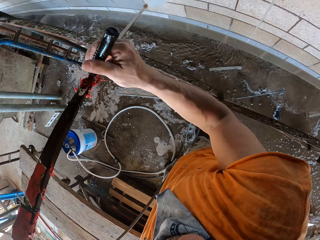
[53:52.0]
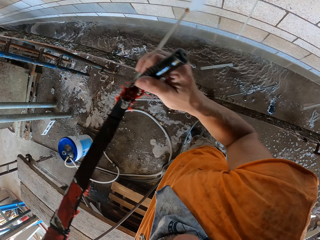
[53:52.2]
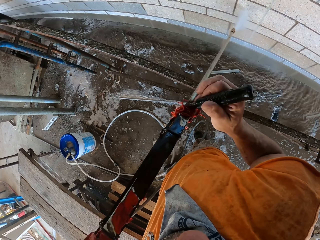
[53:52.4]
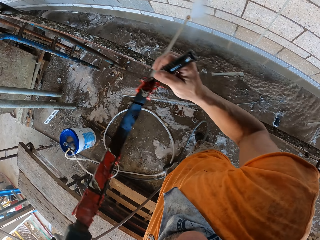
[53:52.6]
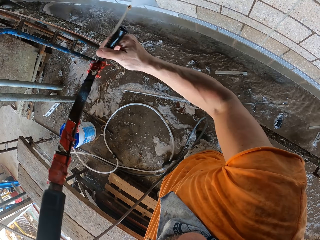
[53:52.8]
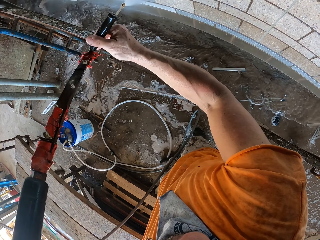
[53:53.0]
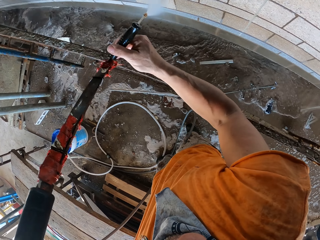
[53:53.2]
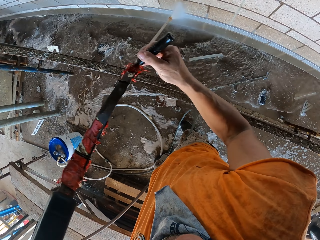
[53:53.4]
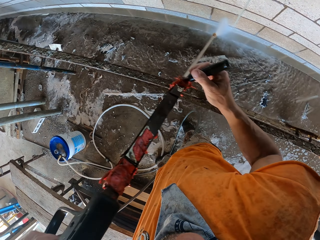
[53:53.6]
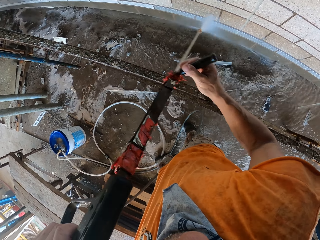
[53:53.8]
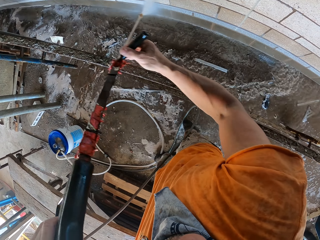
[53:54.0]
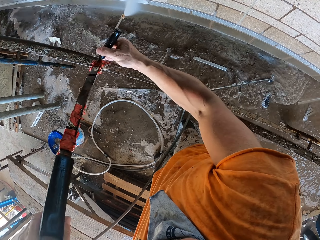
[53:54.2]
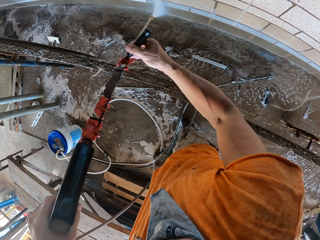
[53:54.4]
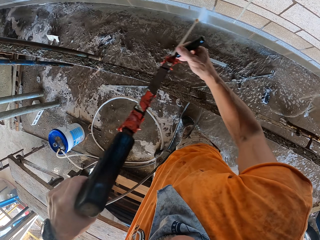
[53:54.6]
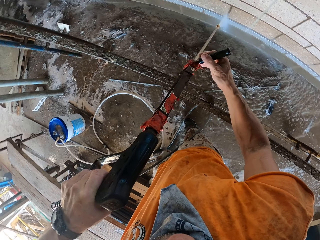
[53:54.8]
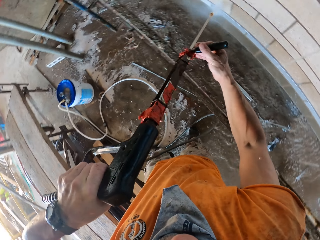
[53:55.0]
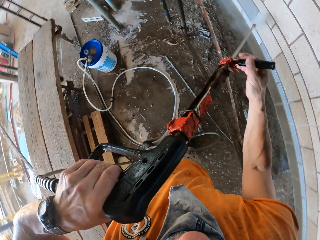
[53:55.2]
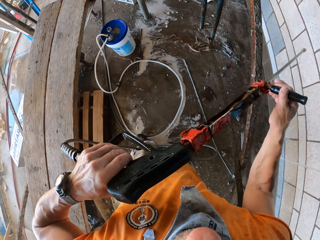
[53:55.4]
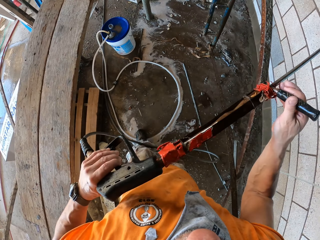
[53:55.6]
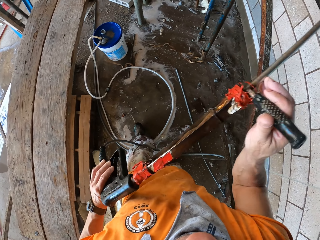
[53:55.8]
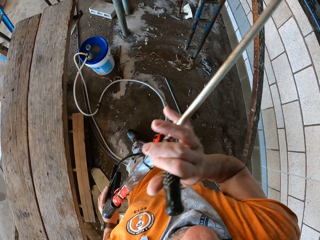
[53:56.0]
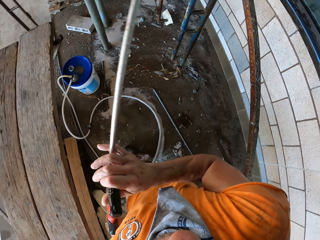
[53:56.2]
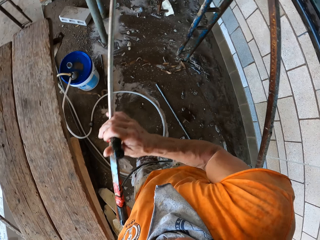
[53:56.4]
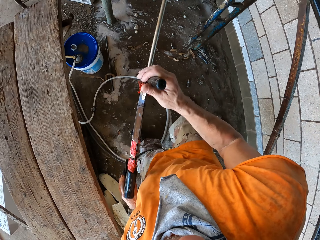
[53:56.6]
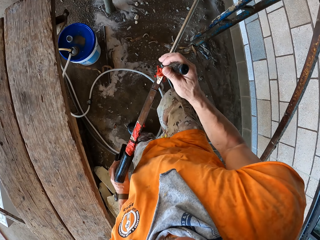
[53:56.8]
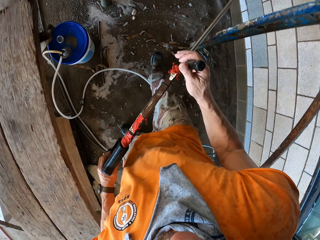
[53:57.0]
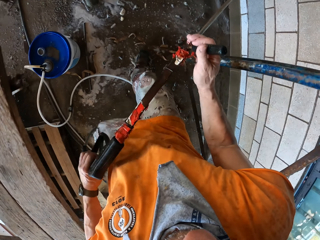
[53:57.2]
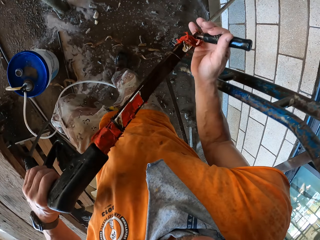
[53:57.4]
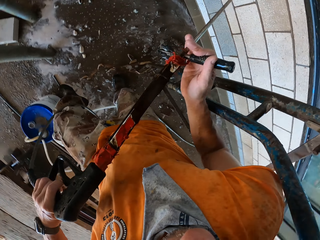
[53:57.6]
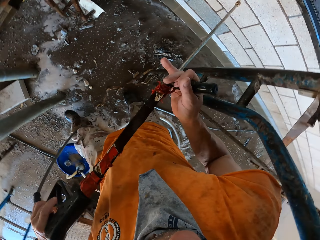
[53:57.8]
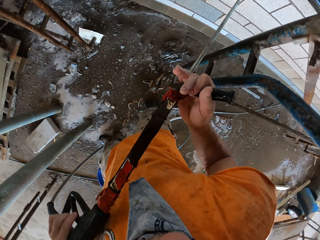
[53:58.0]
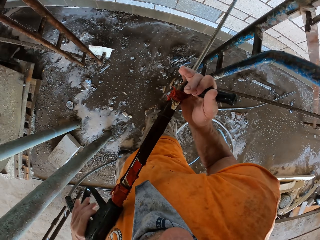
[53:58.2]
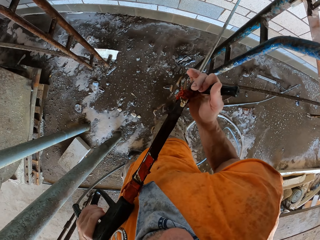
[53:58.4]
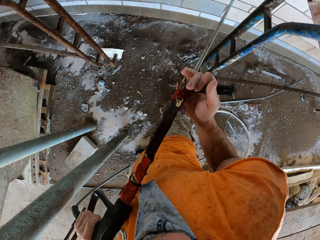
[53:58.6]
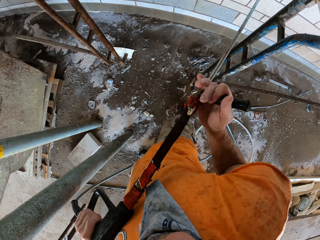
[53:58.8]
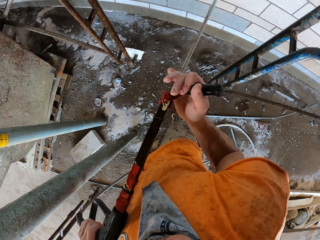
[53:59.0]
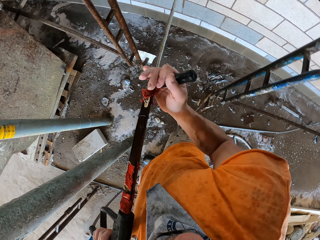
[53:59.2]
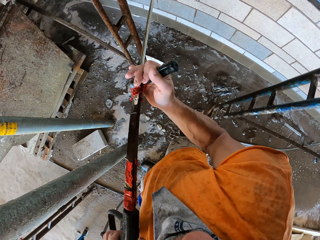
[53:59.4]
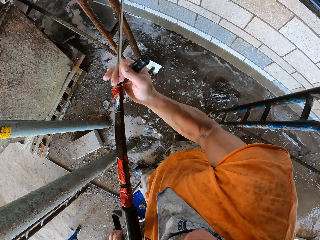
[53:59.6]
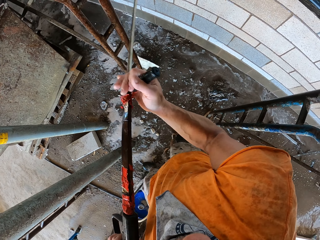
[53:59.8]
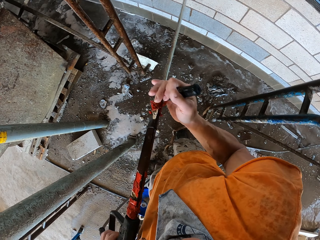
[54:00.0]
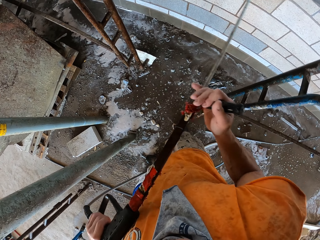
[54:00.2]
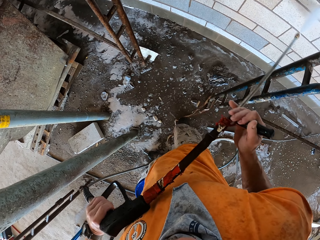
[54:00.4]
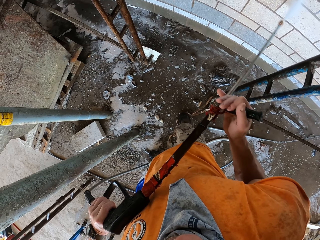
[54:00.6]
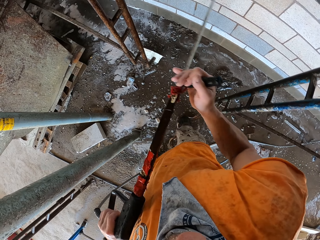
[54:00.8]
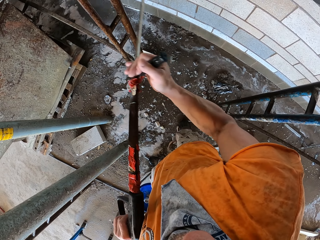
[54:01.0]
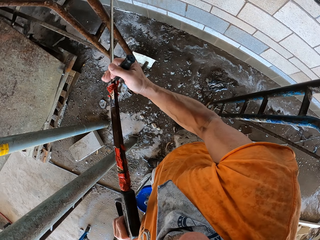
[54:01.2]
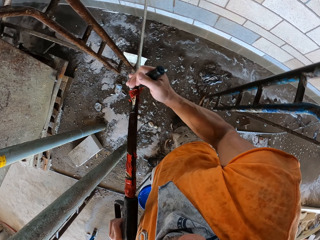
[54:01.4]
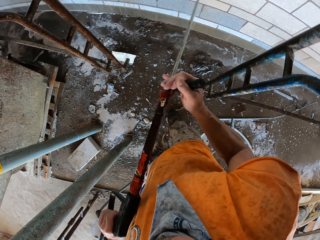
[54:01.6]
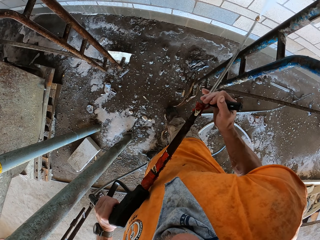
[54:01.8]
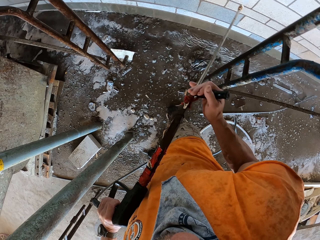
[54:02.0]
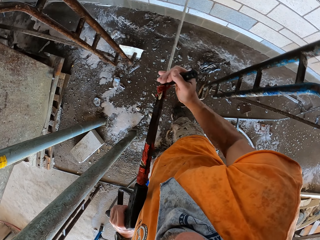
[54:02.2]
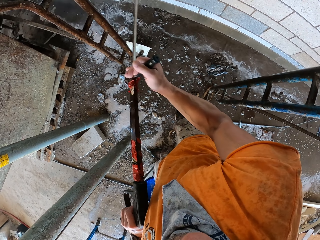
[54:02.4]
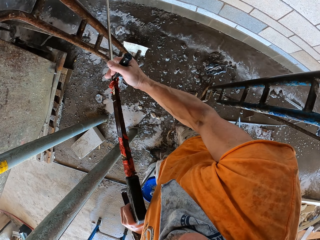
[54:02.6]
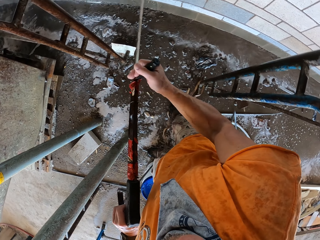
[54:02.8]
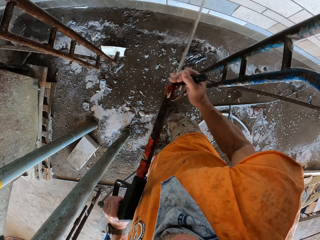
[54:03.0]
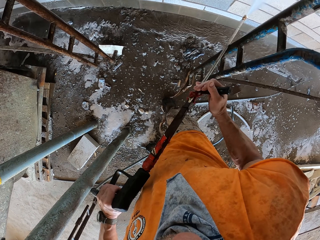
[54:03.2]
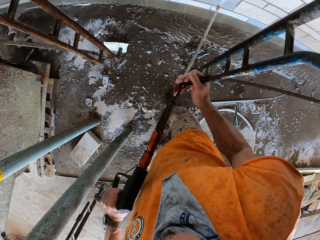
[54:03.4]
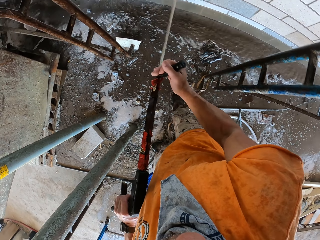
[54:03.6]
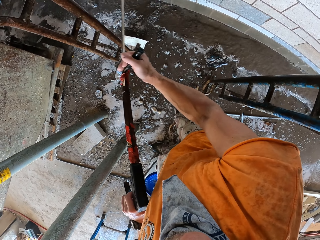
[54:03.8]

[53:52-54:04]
The camera wearer switches off the high pressure washer. They clean the wall with the high pressure washer.

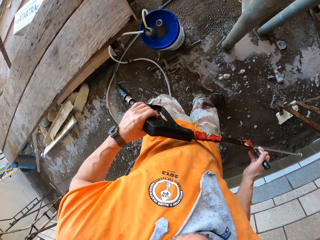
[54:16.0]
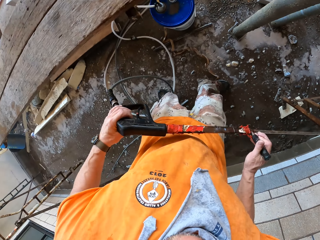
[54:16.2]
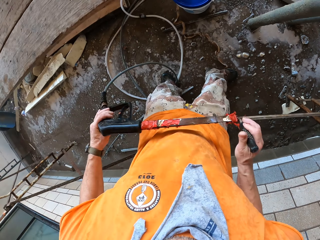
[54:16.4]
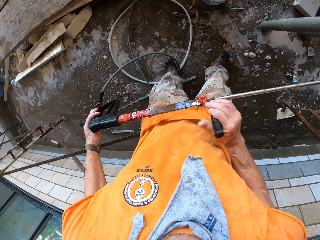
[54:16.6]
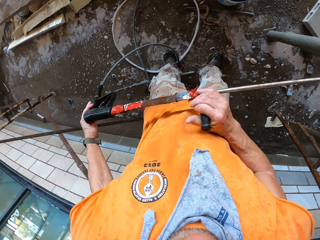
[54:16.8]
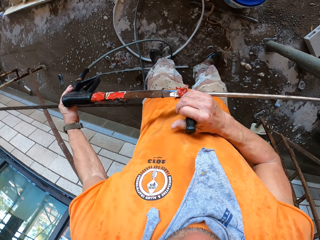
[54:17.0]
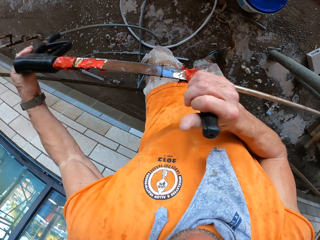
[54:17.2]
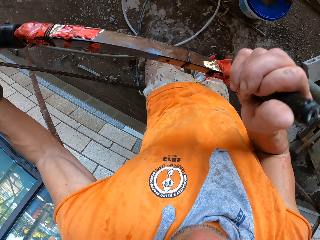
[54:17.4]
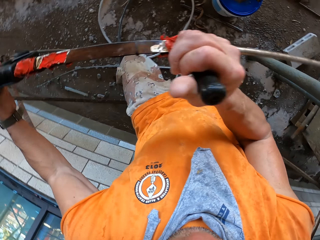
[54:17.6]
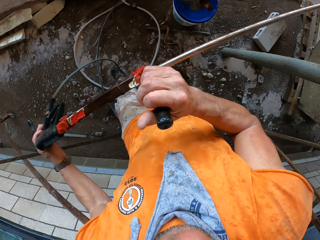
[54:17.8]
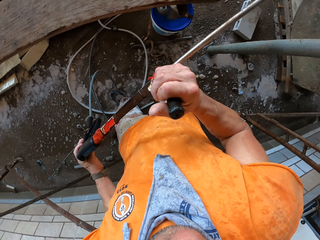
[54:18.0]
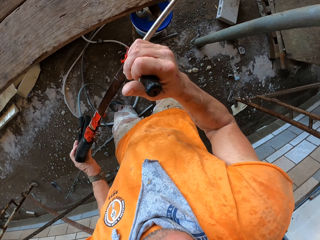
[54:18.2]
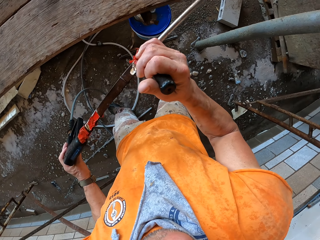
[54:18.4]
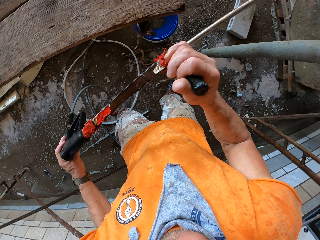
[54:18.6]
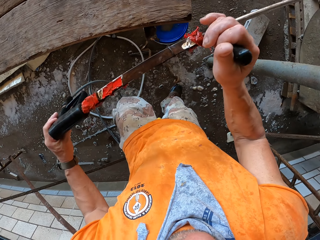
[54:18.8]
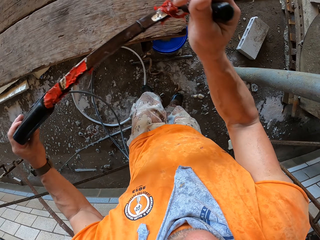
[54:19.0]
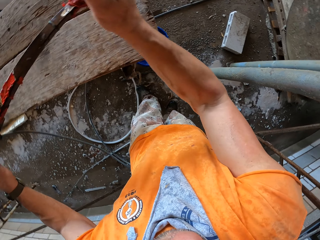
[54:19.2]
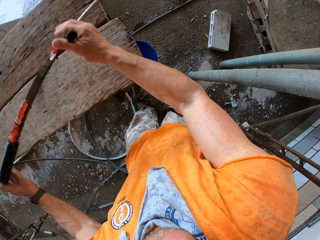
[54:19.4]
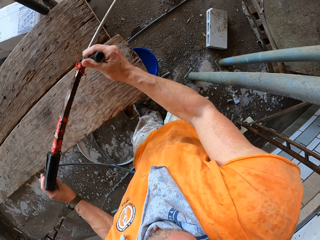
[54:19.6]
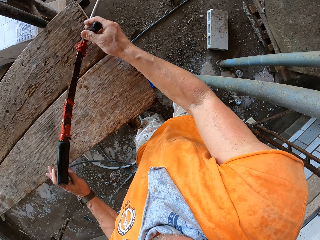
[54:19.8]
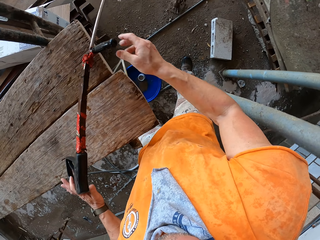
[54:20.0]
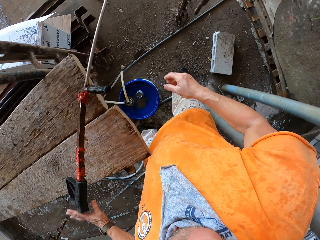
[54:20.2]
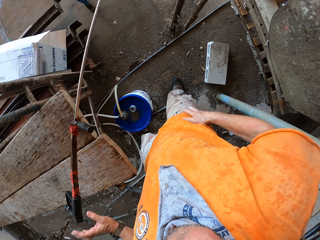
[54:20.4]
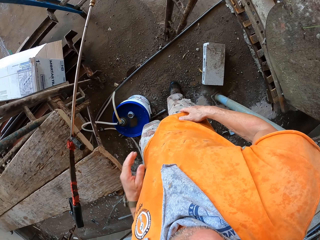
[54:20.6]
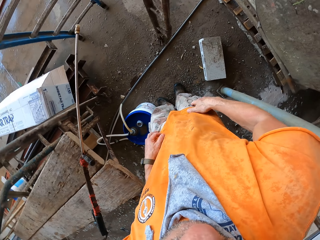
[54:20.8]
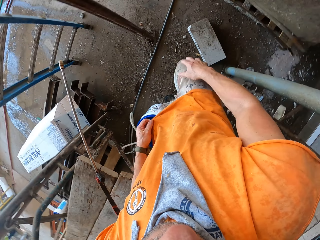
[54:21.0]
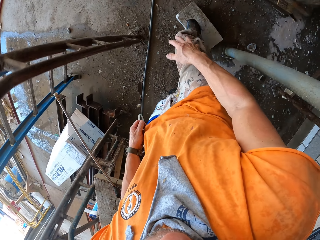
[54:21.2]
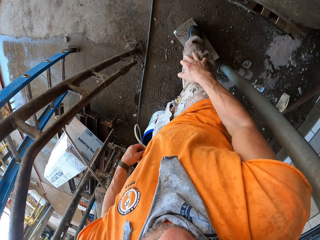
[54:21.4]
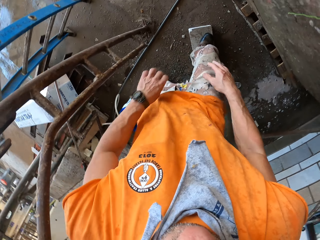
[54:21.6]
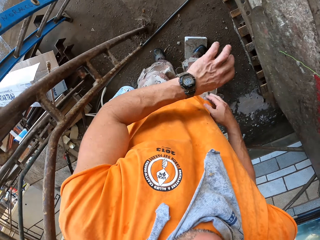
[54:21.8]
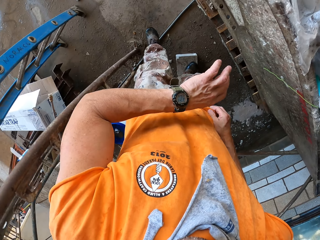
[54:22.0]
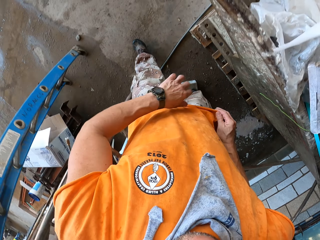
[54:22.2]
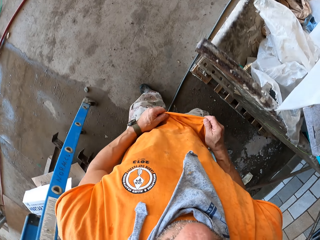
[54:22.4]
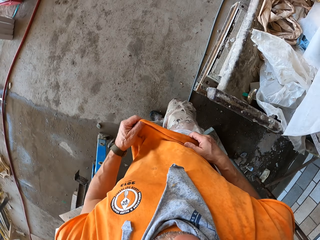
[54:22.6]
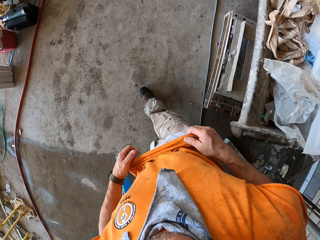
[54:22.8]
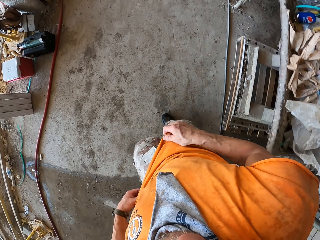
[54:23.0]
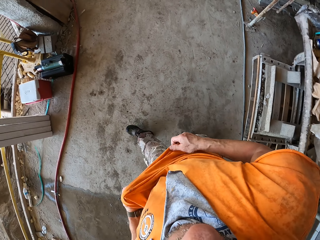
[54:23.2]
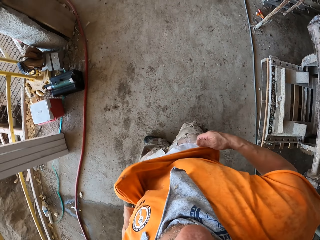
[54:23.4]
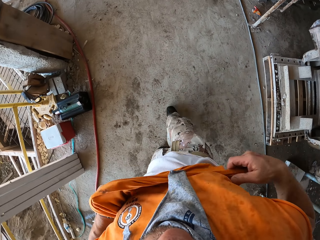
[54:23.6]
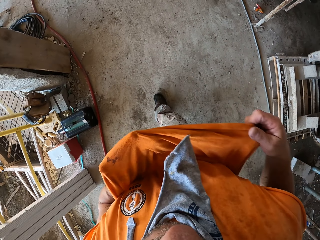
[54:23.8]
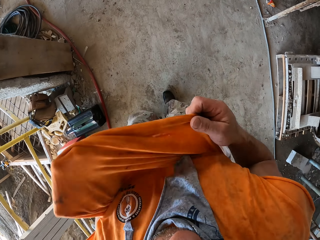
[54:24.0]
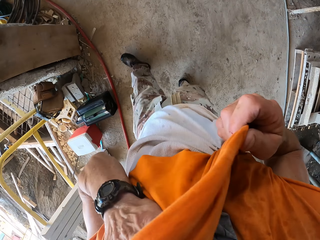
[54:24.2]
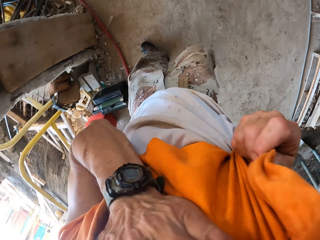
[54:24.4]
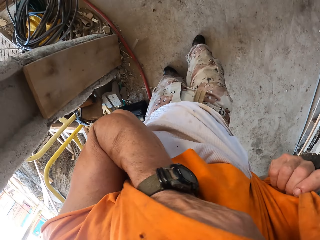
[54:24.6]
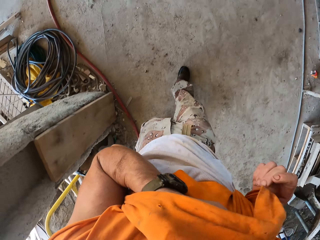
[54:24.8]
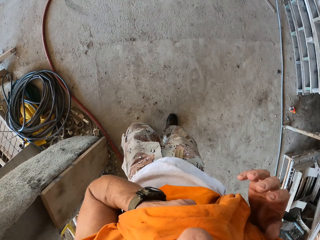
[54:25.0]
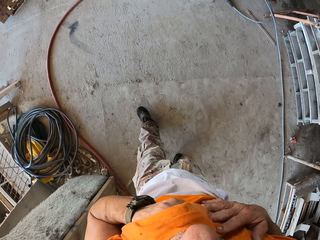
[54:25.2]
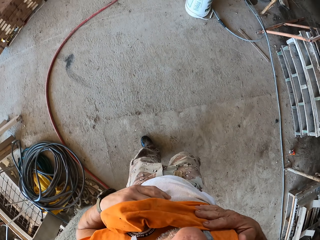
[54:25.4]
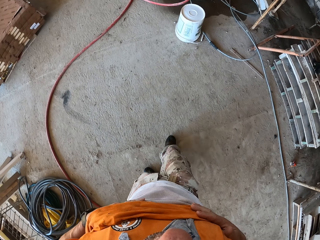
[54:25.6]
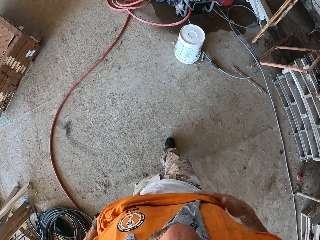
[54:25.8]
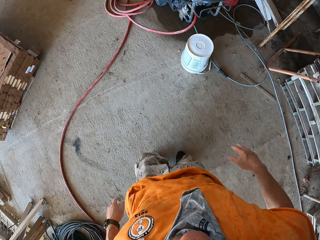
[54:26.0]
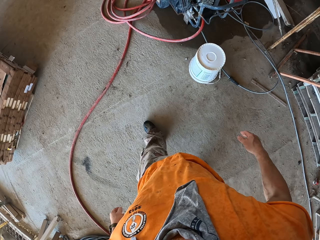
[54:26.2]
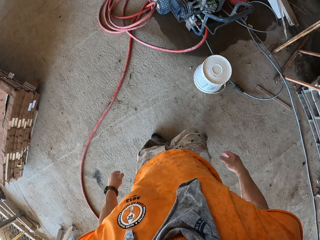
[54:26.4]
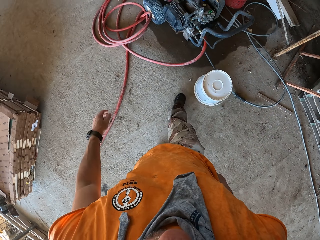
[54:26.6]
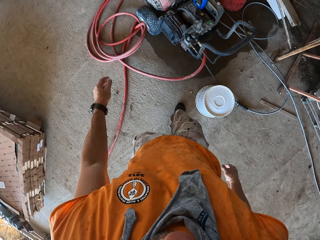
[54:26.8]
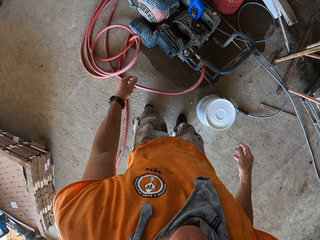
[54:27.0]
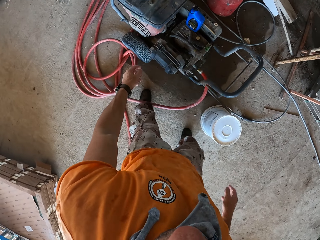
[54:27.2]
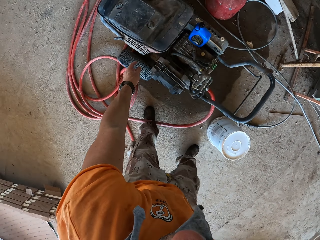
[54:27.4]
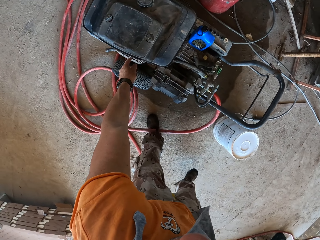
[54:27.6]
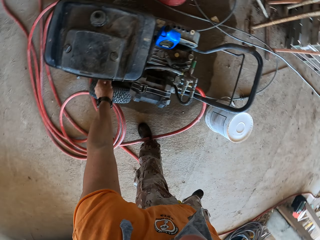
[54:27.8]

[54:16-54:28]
The camera wearer turns around the area. He places a spray washer on the lumber. He touches his t-shirt or clothes. He walks around the area and looks at his wrist watch. He touches his clothes again. He walks around the area again. He wipes his face with his t-shirt.
